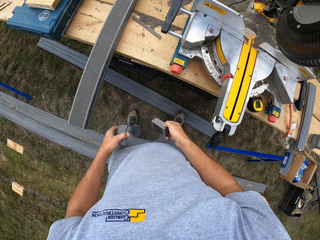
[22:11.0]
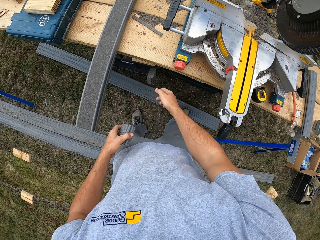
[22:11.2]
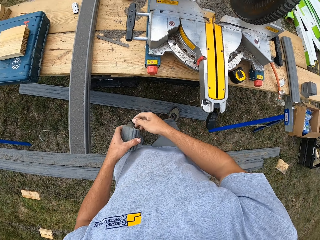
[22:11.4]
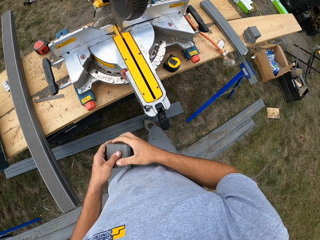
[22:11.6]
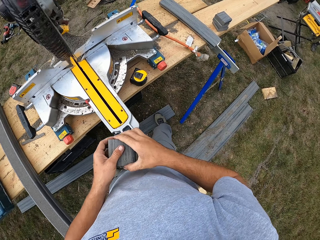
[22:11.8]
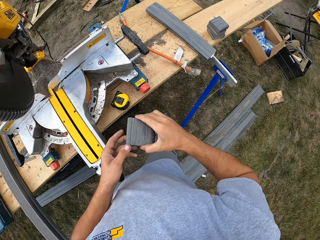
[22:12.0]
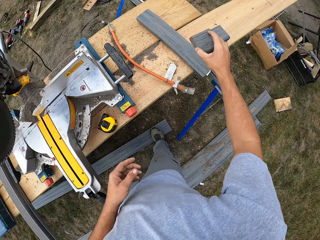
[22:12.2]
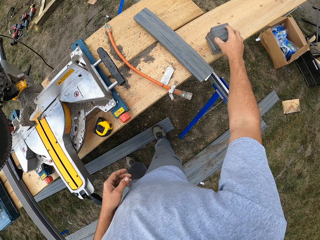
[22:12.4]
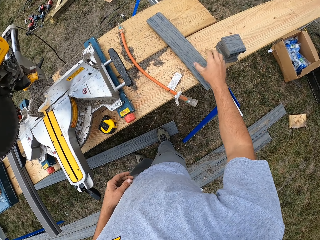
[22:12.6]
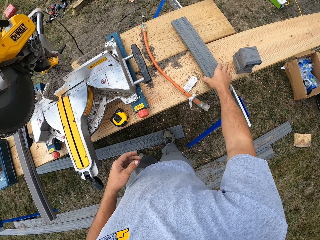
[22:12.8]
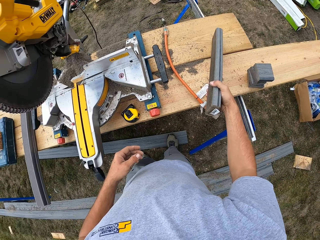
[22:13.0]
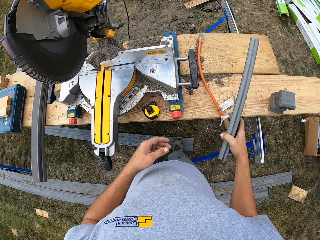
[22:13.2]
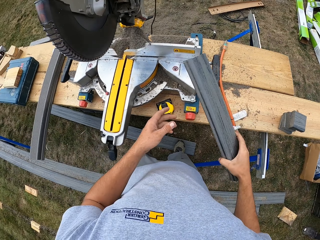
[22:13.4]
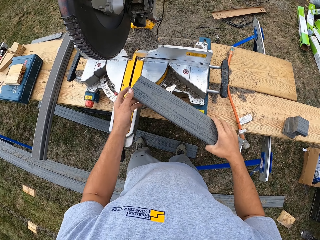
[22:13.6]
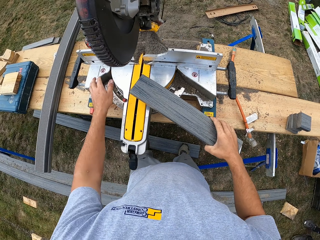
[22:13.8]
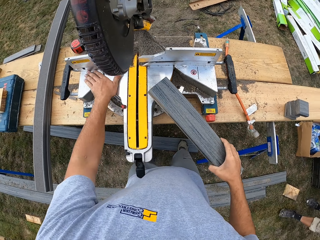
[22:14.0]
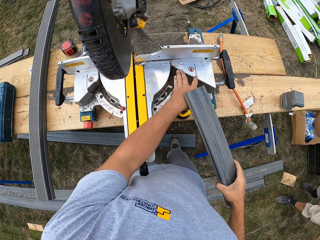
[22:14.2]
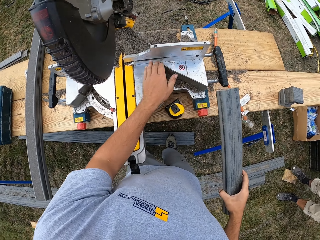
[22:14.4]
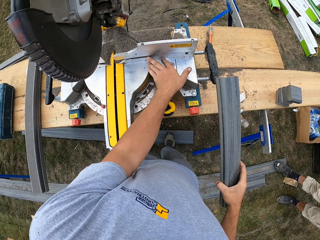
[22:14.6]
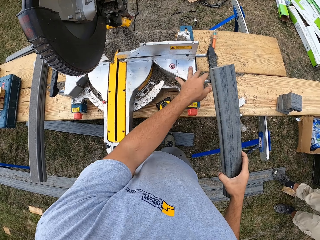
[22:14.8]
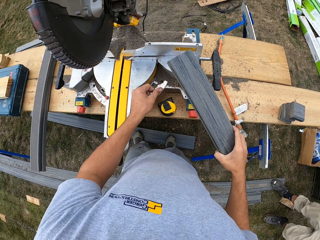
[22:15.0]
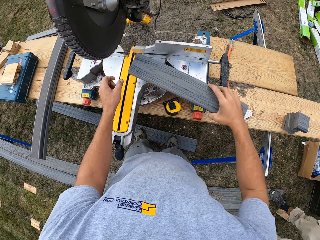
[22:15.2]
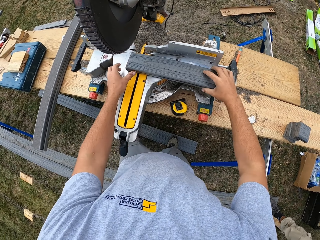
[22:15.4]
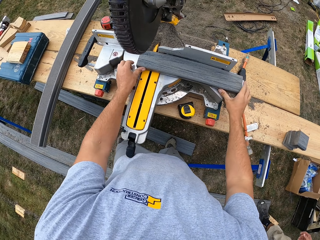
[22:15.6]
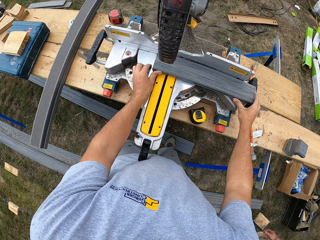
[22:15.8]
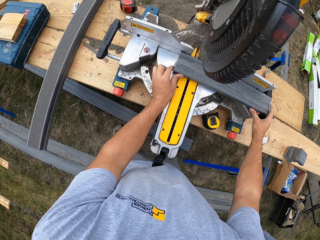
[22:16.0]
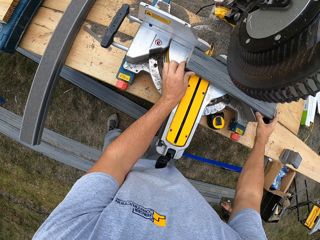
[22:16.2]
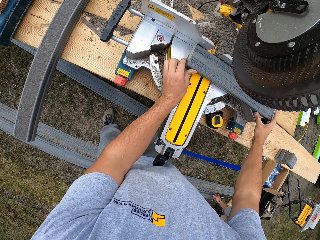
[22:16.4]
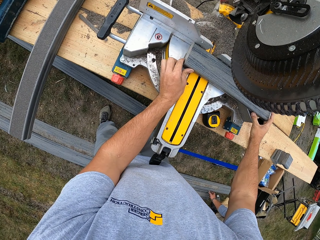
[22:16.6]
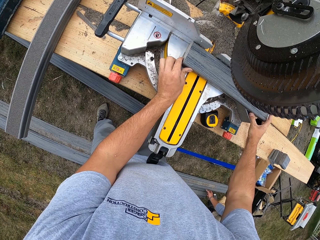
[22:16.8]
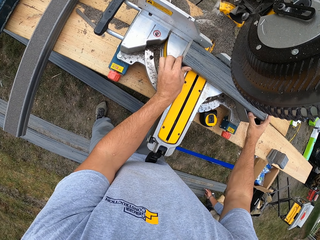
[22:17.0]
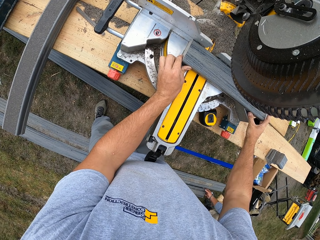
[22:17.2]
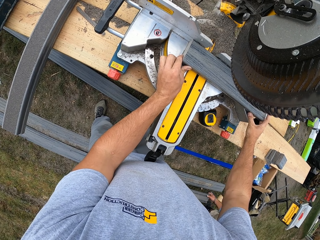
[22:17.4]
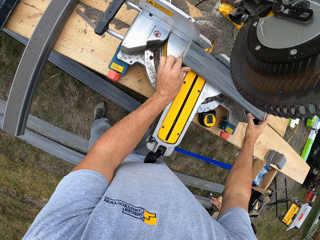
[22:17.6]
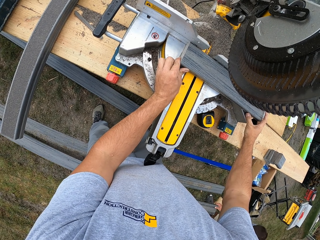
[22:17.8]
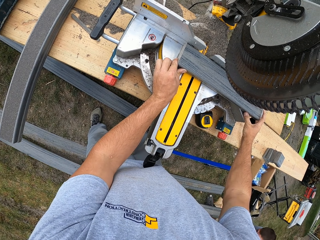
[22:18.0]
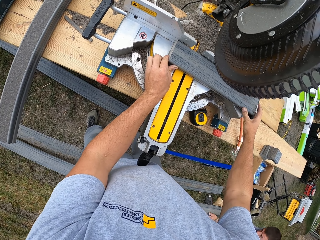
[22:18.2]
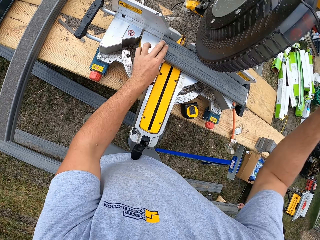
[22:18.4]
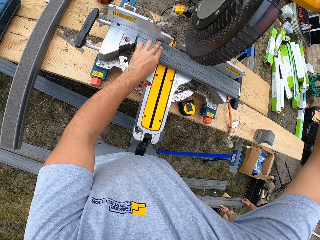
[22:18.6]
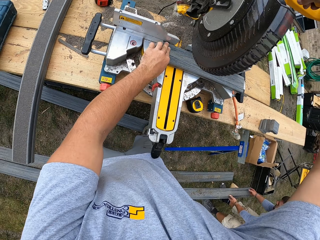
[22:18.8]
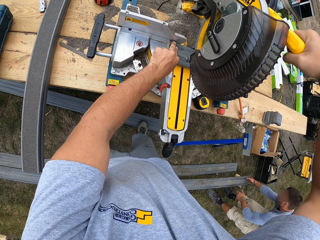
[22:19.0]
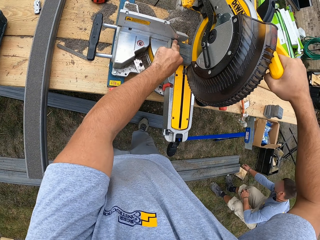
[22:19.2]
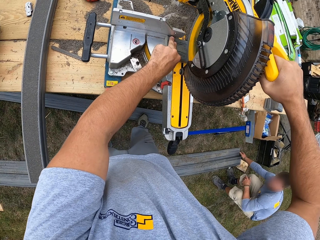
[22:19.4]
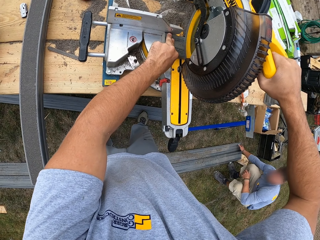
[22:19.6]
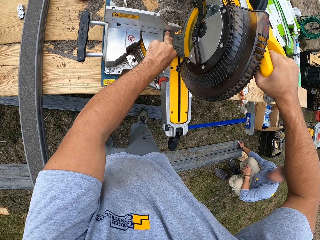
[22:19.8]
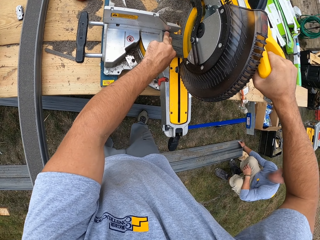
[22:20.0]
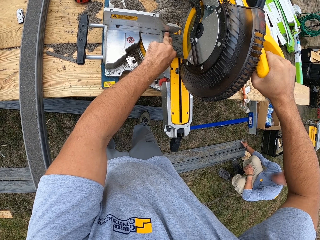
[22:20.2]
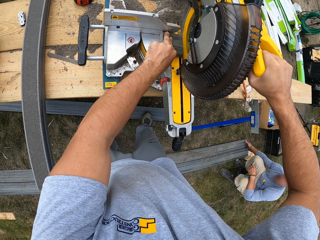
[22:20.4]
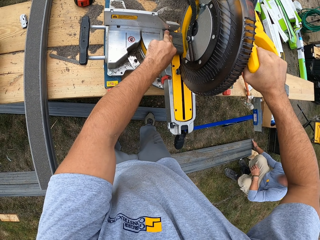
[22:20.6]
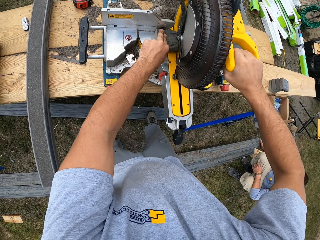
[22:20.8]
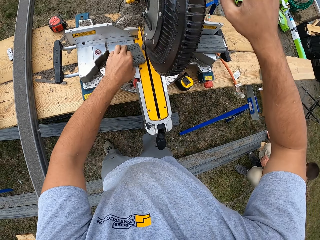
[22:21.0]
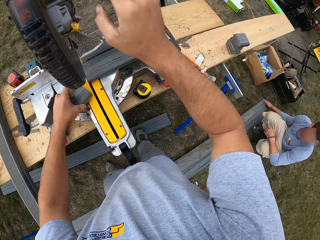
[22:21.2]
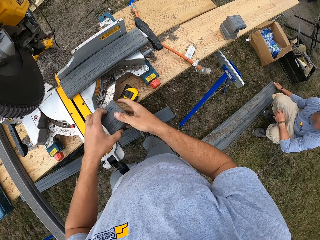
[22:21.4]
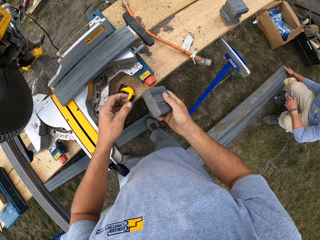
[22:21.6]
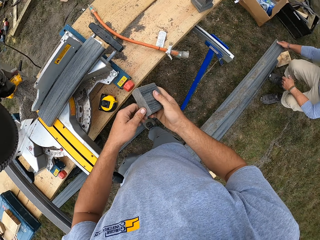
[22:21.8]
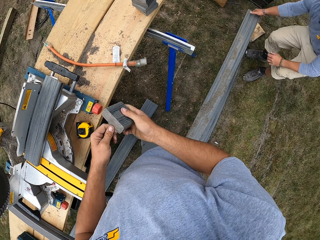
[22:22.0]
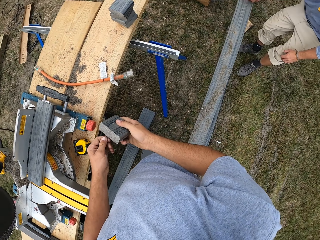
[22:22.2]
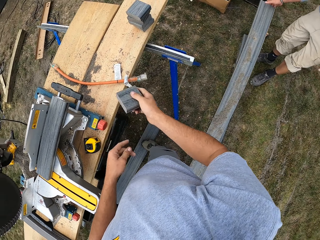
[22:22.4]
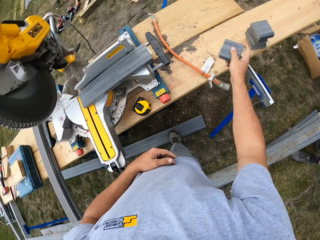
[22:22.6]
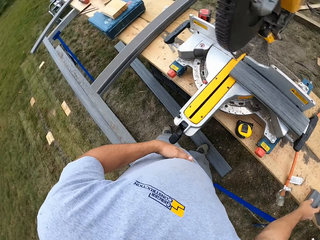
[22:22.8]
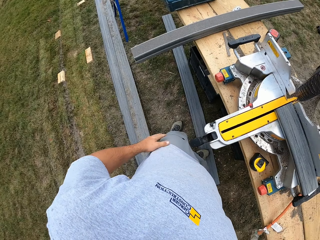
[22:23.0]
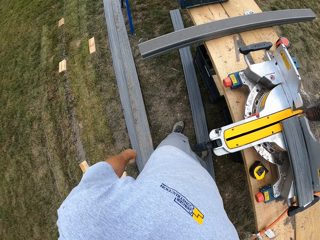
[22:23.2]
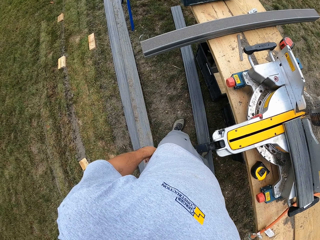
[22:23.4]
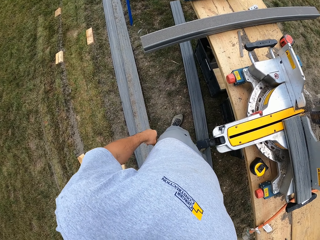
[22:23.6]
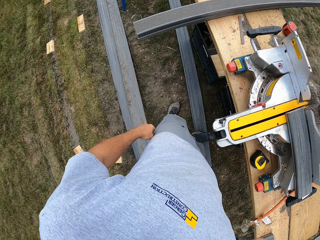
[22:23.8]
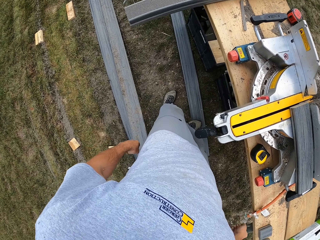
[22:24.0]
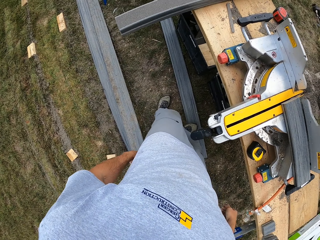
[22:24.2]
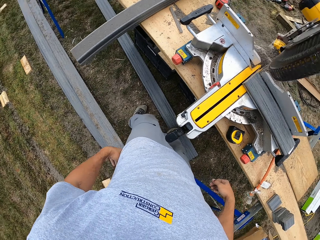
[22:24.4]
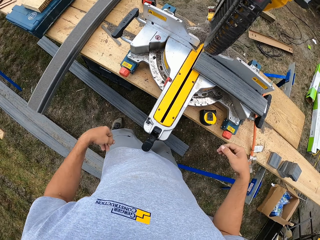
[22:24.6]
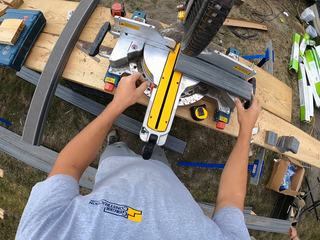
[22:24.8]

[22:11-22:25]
The camera wearer picks up a piece of metal. They throw the metal or wood to the ground. They shift the metal to the right hand. They put down the metal. They pick up a metal rod. They remove dirt from the wood cutter machine. They put down the metal rod. They fix the metal rod. They put on the cutter. They pull down the wood cutter. They cut the metal rod. They put off the metal rod. They pick up a piece of metal, shift the metal to the right hand, and put down the metal.

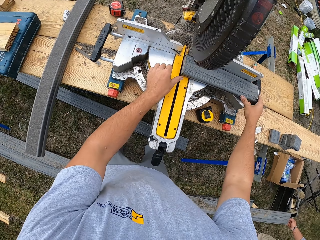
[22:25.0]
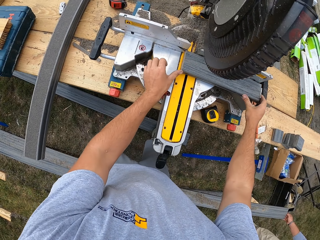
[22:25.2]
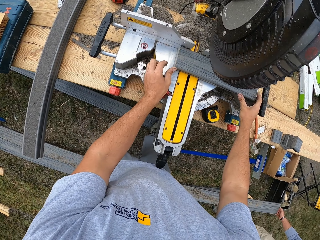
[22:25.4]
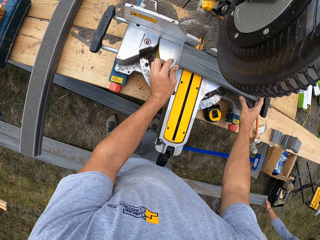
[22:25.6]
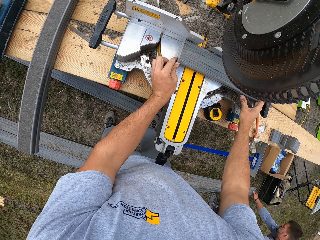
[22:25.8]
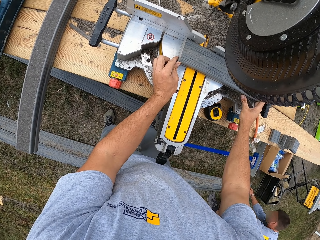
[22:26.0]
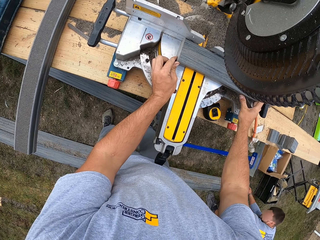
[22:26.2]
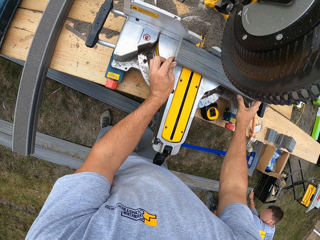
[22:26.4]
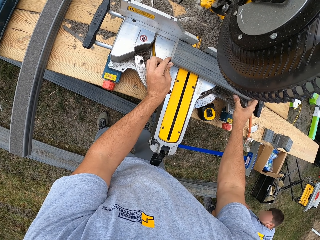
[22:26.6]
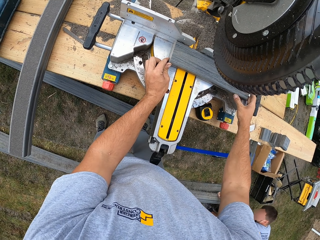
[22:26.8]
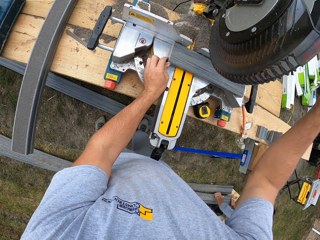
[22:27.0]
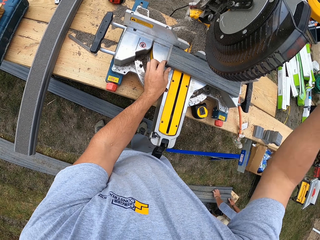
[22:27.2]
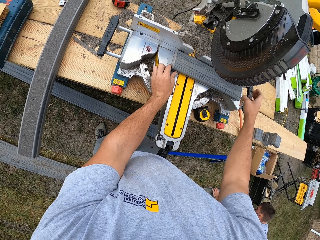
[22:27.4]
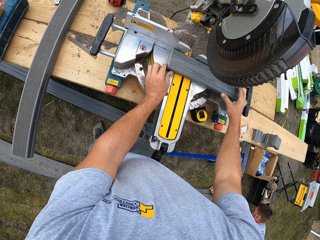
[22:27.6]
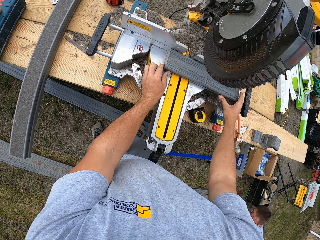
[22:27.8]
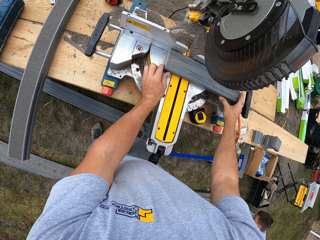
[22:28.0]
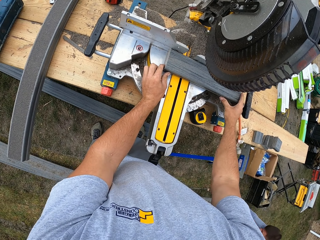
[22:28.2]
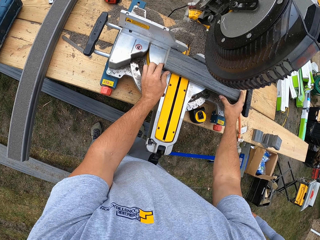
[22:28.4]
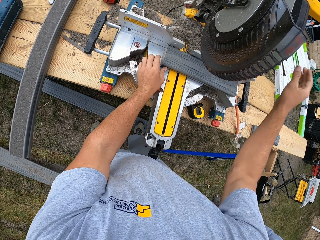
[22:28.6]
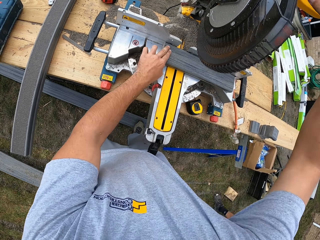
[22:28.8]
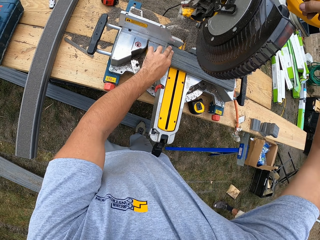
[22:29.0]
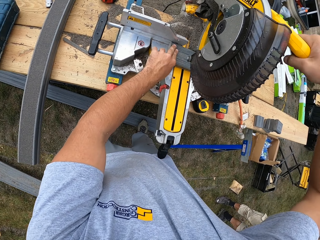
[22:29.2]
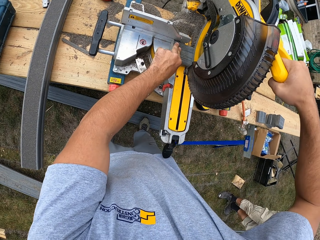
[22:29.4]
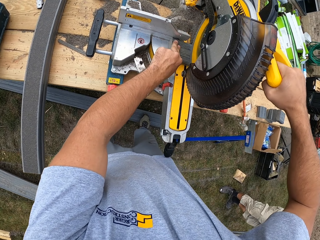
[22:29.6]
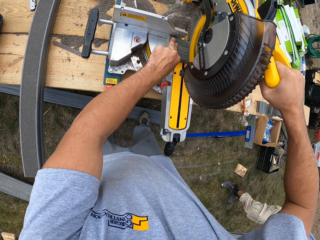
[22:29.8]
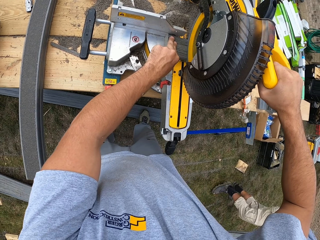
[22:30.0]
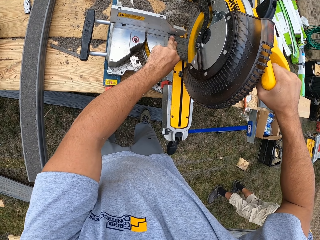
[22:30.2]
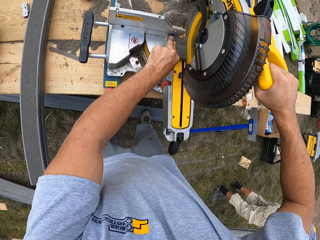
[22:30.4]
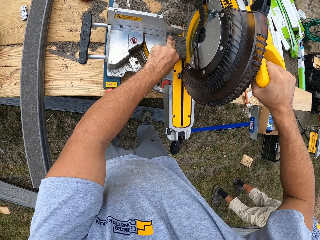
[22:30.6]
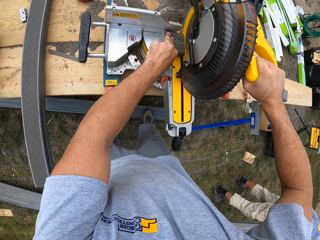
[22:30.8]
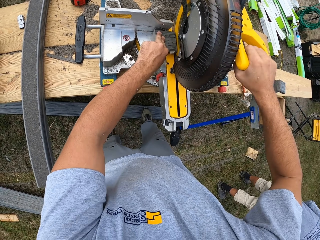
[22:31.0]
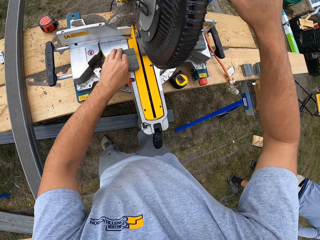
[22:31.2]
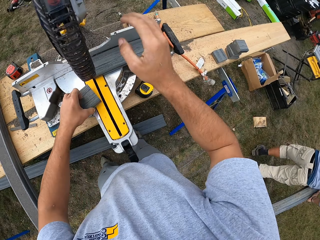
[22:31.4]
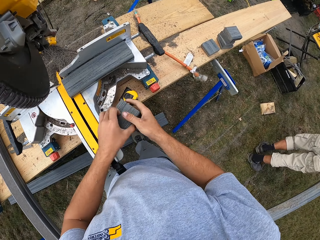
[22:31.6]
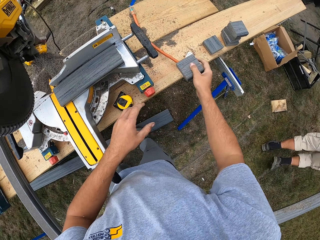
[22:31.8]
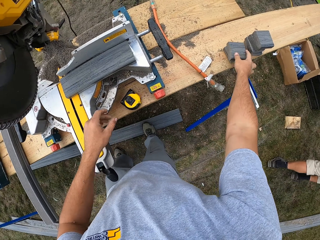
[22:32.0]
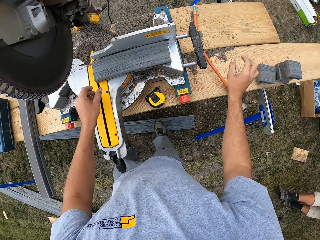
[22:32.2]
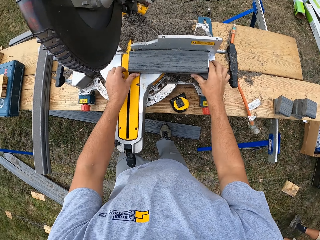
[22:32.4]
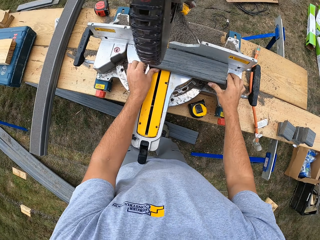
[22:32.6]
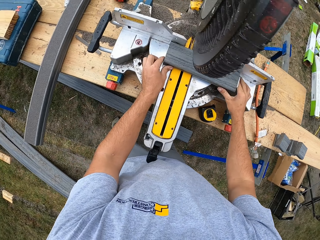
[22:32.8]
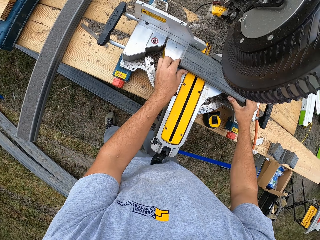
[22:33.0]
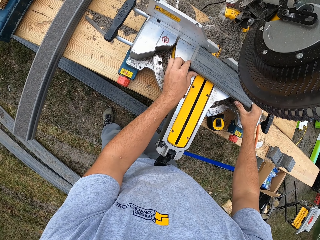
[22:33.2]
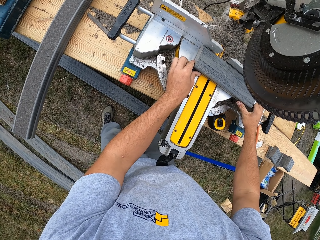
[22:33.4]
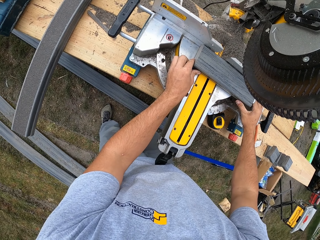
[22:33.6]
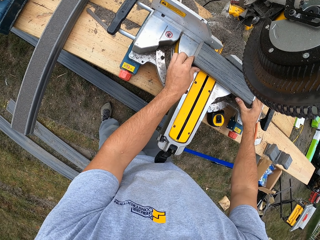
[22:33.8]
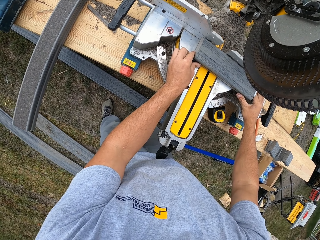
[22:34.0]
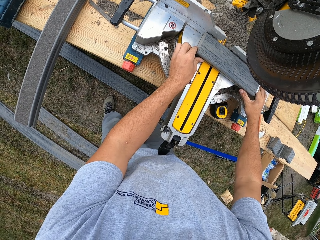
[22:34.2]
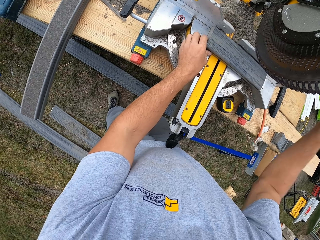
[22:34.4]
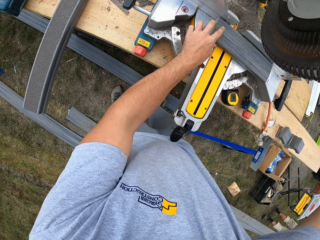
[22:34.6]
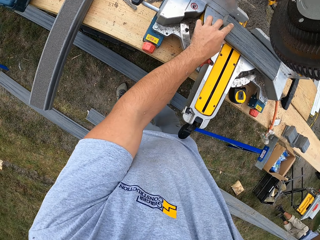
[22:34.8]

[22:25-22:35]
The camera wearer pushes a metal rod. They fix the metal rod. They pull down the wood cutter. They put on the cutter. They cut the metal rod. They put off the cutter. They pick up a piece of metal rod, shift the metal to the right hand, and put down the metal. They push a metal rod.
